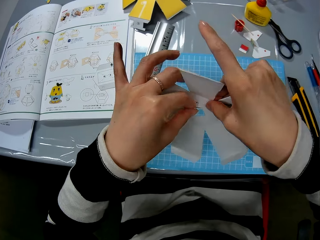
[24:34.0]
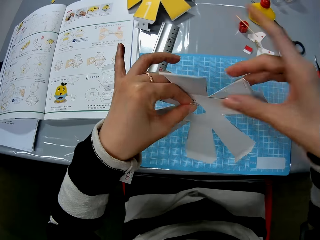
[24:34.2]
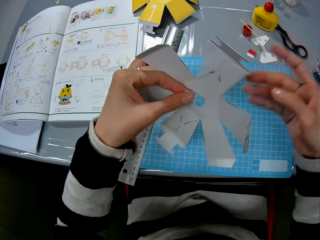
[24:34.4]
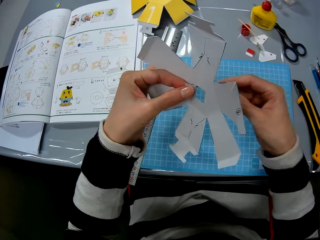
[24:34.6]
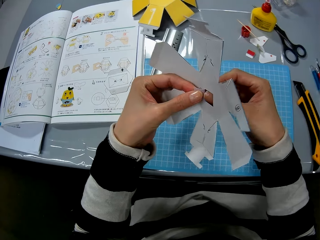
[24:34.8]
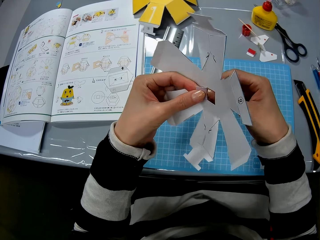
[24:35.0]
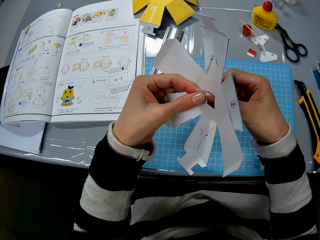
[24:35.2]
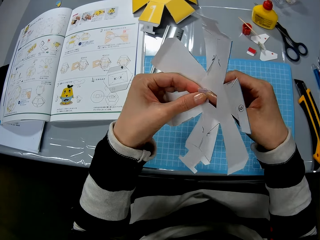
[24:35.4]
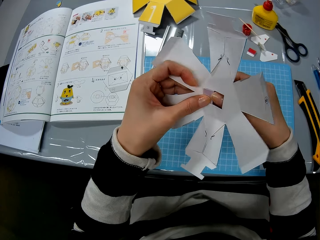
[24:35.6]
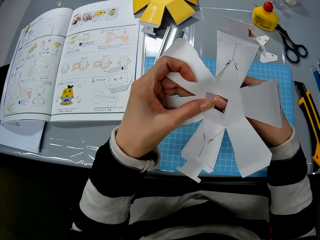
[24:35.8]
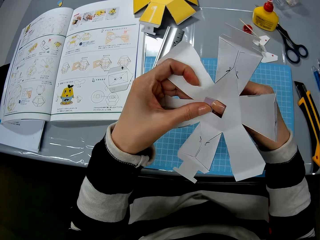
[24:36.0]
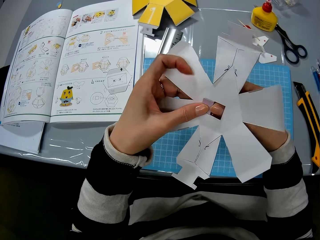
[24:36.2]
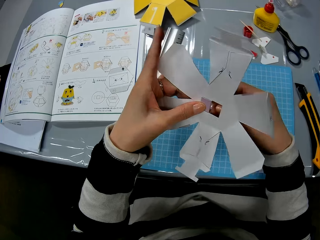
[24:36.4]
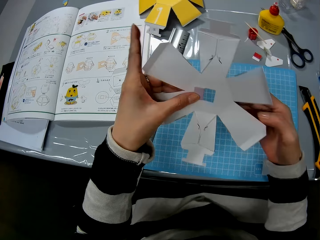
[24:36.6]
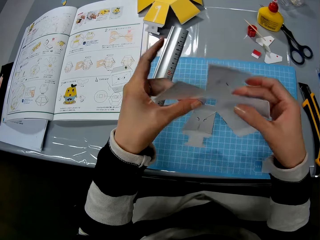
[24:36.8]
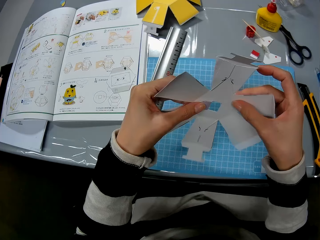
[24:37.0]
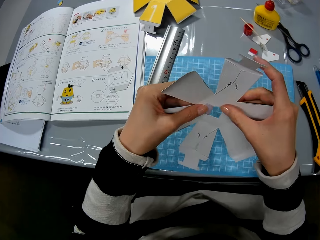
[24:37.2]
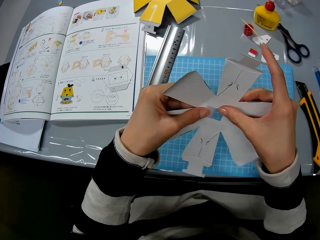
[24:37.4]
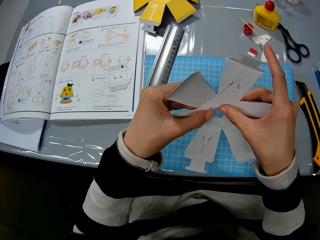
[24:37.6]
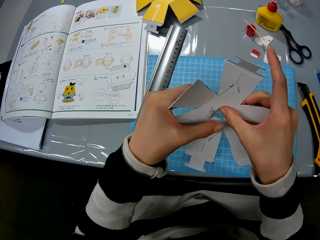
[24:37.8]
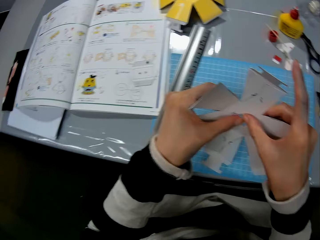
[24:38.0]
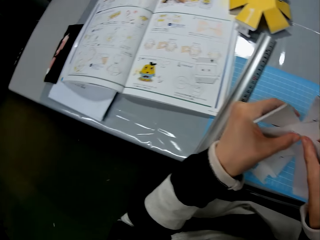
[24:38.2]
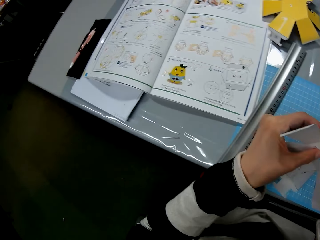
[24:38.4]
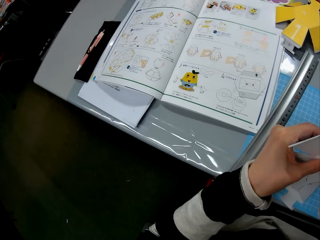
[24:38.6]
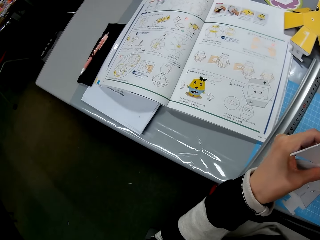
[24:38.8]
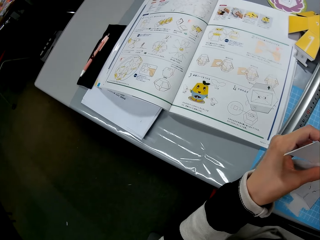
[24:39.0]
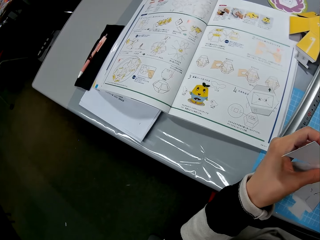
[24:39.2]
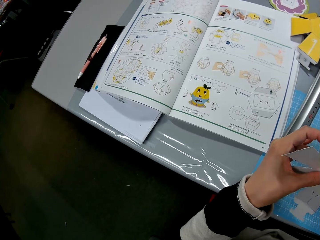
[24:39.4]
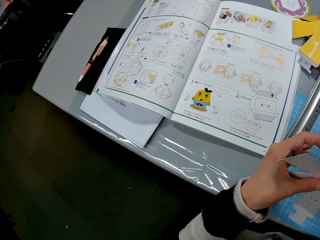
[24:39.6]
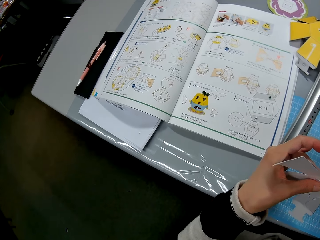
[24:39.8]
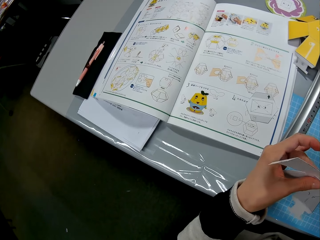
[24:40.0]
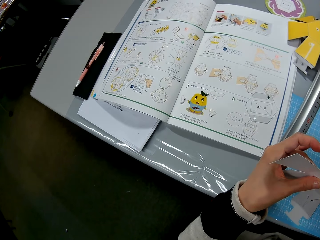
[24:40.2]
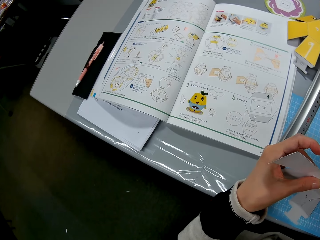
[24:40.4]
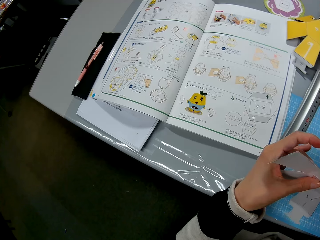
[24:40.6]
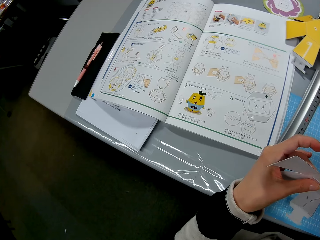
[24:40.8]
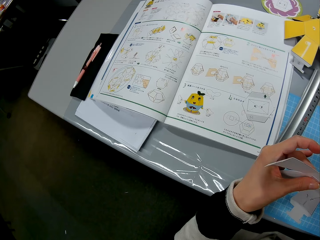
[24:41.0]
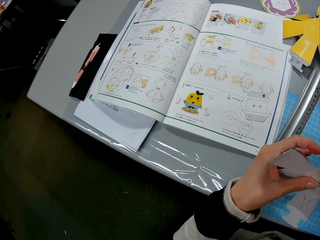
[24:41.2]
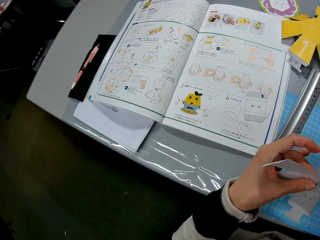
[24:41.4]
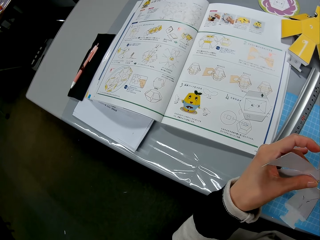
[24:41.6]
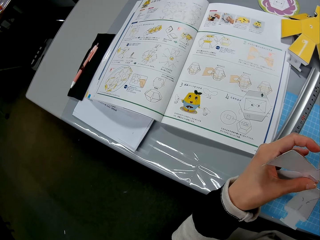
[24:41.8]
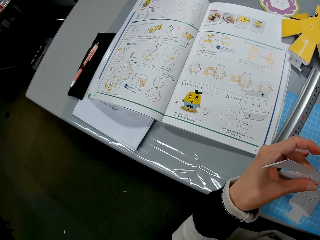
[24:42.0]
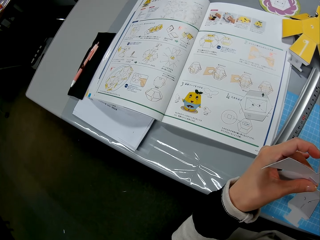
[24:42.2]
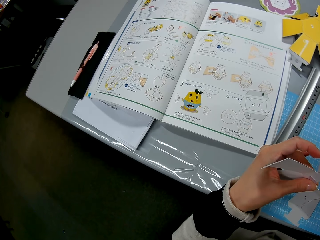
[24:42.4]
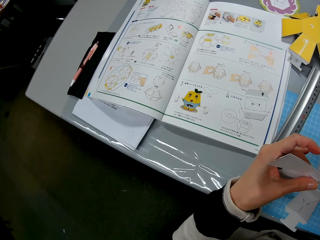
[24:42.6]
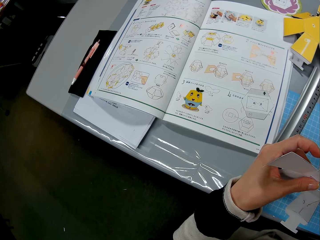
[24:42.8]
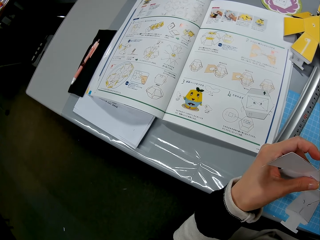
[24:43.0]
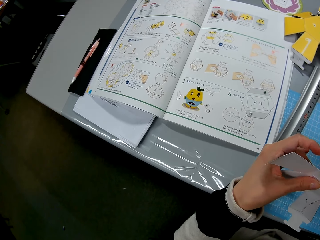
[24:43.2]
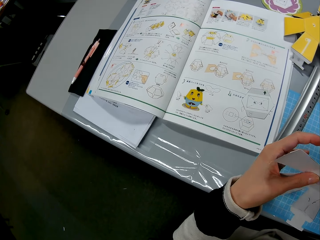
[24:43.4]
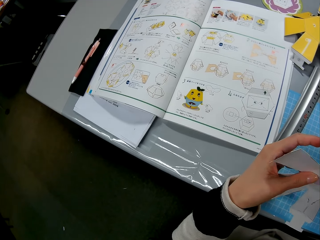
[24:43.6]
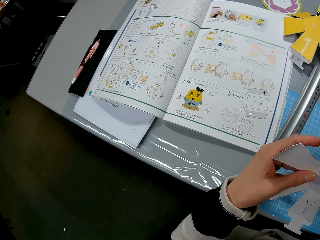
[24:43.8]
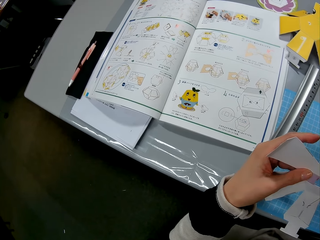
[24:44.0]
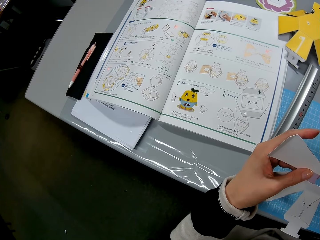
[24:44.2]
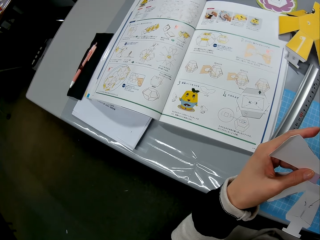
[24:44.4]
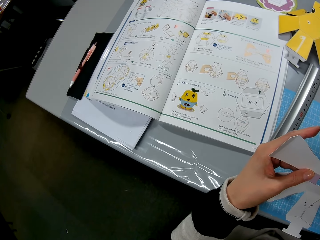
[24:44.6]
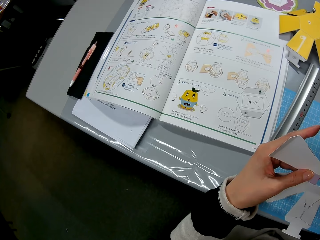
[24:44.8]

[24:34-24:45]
The camera wearer rotates the crafting paper. They fold the crafting paper.

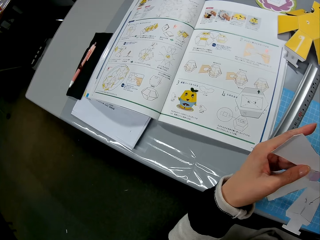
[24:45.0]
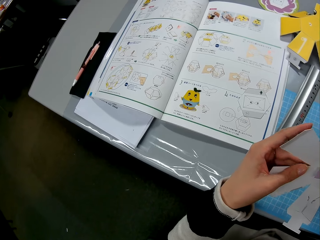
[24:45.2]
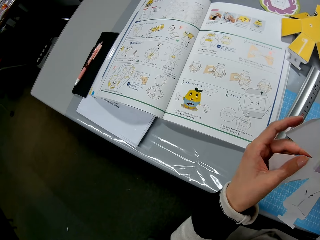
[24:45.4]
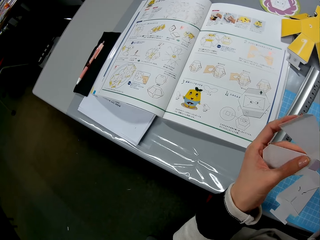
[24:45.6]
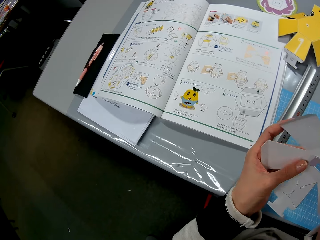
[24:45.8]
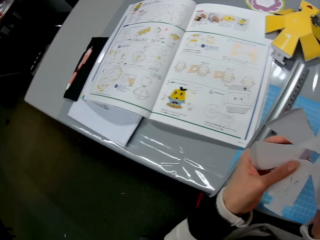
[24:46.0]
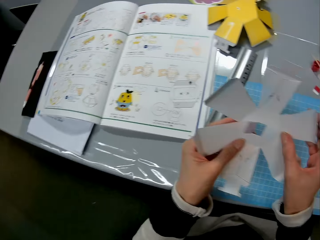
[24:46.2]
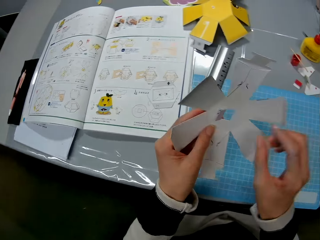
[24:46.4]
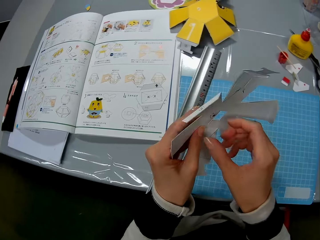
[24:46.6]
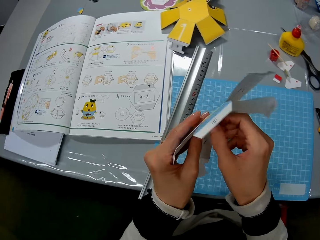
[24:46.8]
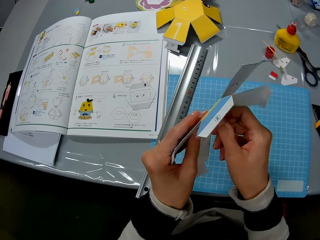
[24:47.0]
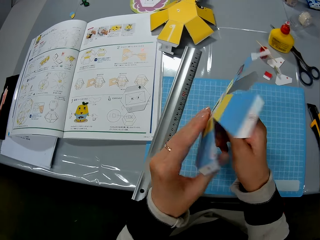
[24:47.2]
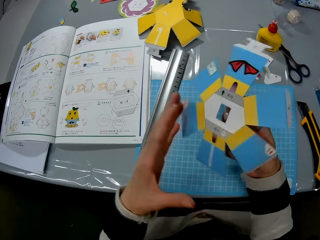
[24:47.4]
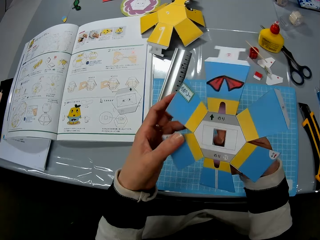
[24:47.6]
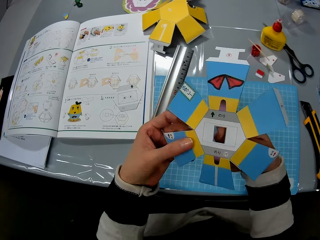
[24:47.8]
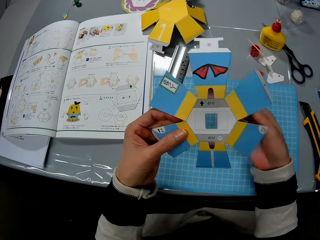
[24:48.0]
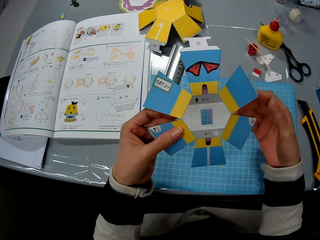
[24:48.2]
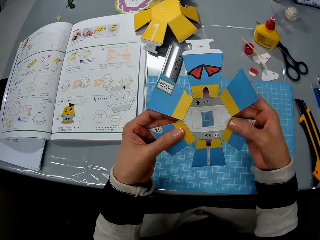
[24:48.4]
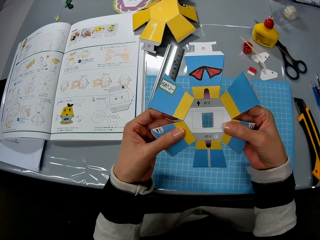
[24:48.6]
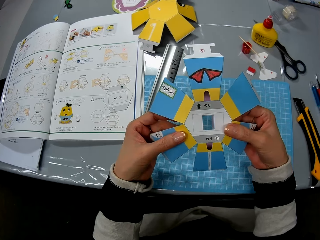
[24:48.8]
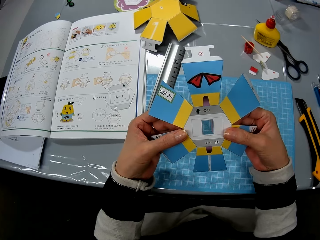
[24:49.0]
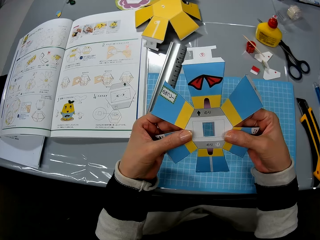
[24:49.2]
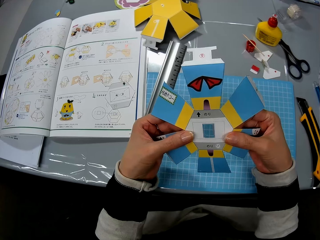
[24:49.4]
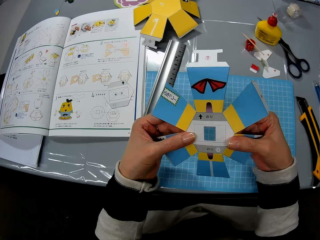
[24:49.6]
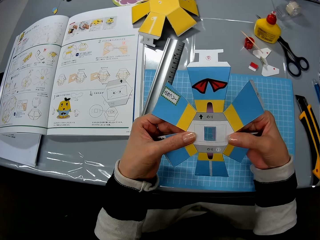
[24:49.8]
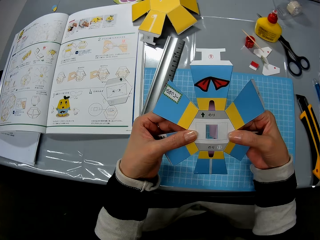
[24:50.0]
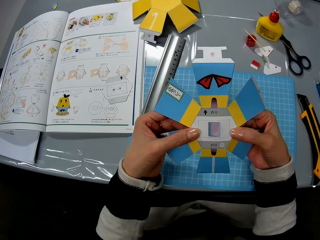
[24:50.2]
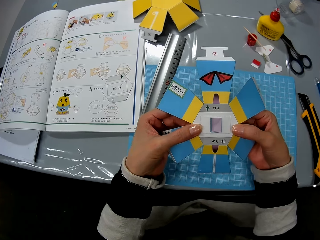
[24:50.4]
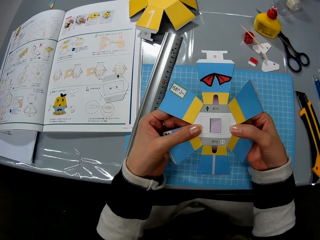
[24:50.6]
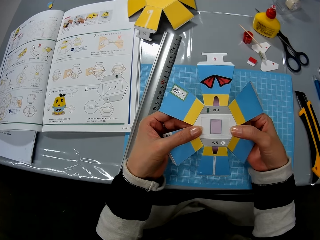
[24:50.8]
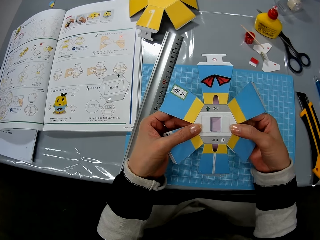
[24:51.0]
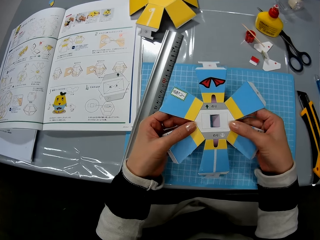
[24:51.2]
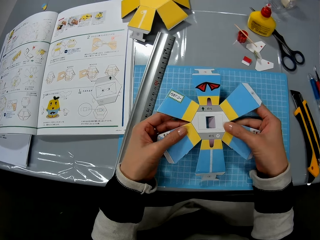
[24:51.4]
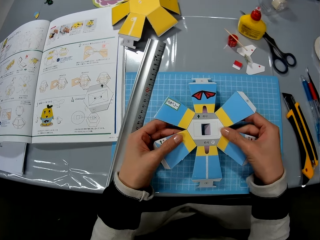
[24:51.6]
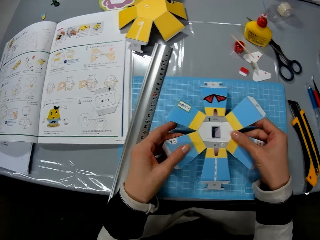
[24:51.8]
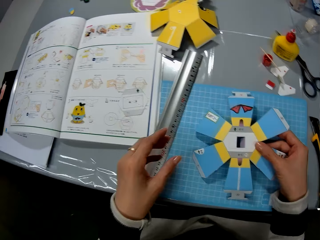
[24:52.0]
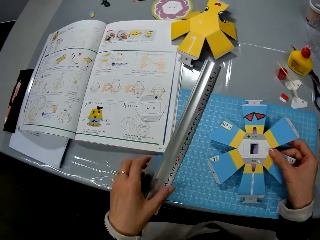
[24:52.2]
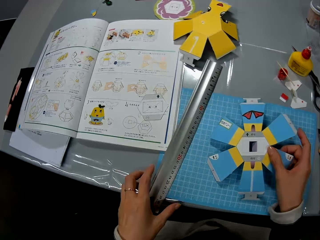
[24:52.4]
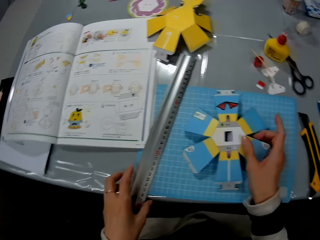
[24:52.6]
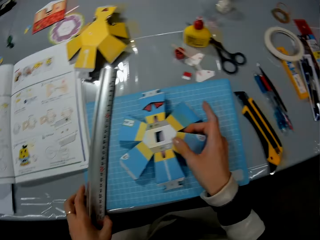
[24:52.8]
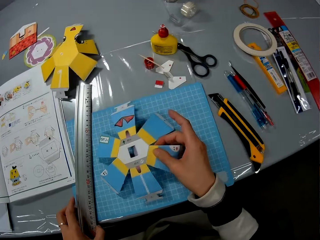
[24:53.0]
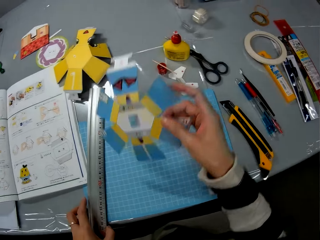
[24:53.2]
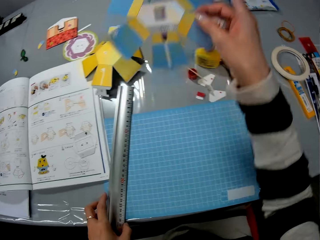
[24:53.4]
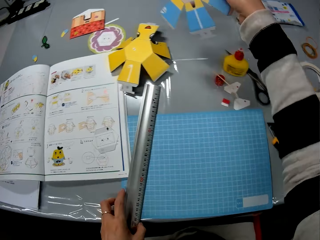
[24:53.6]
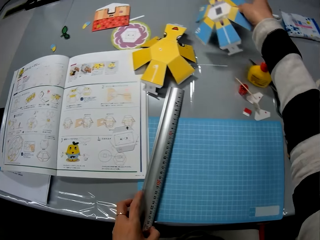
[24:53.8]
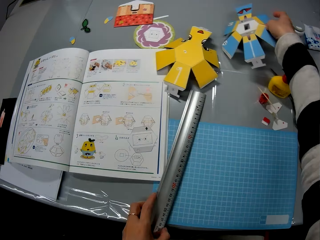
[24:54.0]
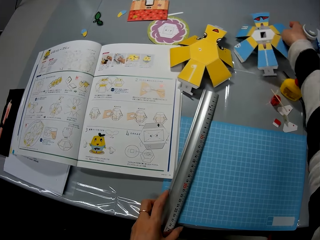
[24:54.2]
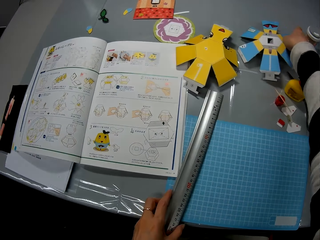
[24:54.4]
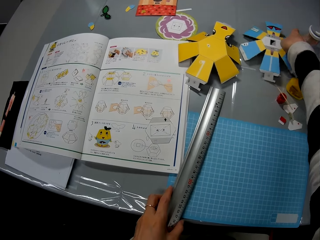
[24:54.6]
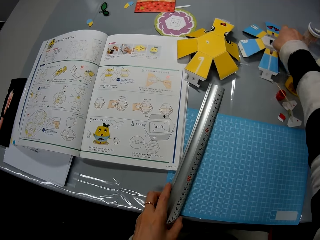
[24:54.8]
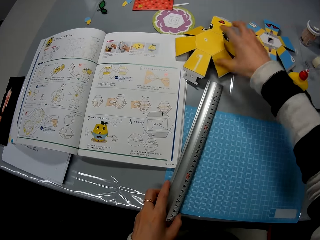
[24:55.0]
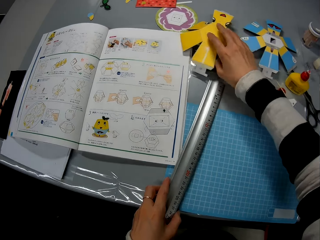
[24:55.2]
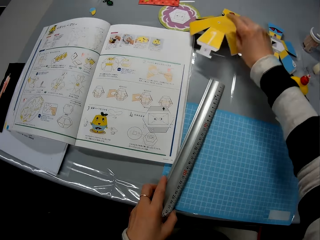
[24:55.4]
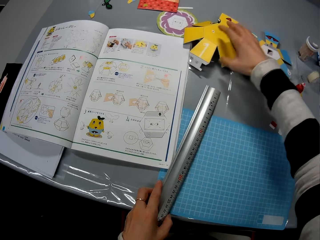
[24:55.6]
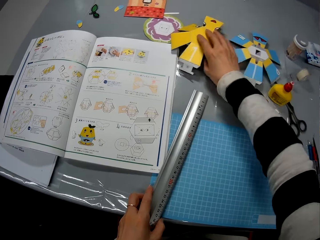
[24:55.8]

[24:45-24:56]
The camera wearer flips the crafting paper. They place the paper craft on the cutting mat. They move the paper craft to the table. They pick up another paper craft on the table.
